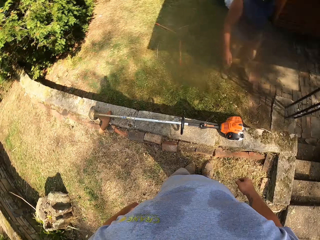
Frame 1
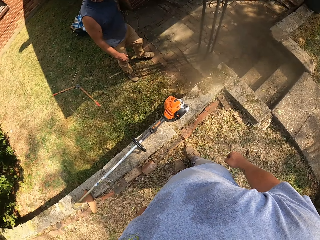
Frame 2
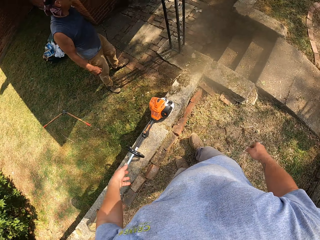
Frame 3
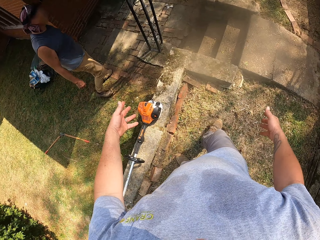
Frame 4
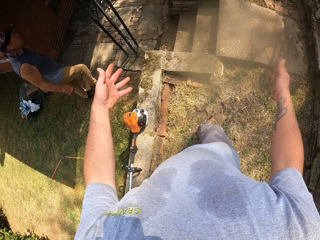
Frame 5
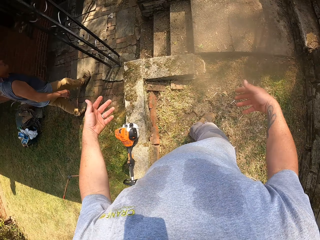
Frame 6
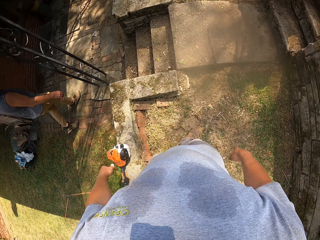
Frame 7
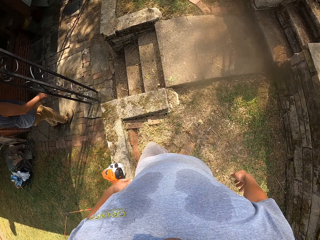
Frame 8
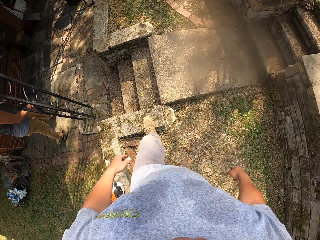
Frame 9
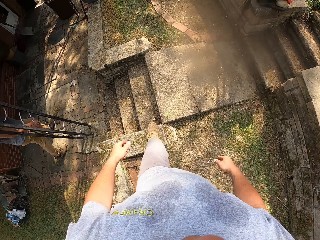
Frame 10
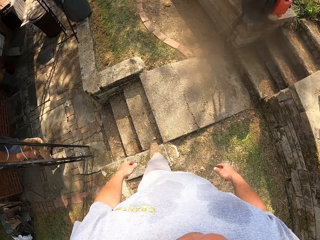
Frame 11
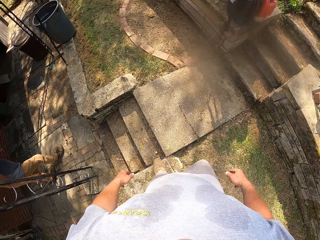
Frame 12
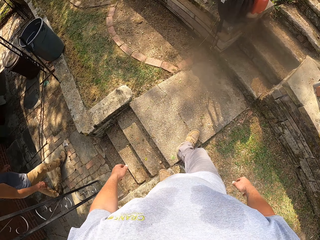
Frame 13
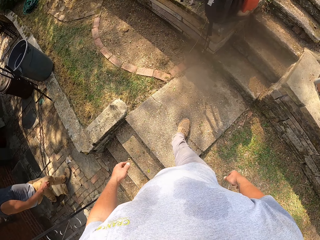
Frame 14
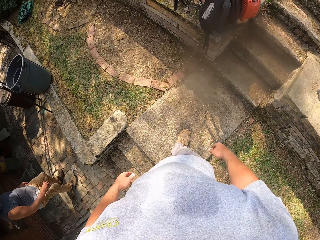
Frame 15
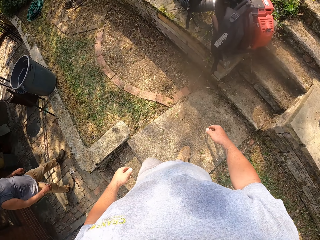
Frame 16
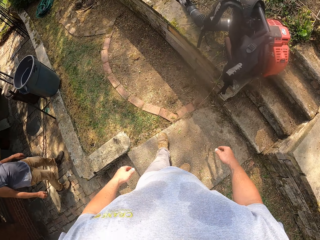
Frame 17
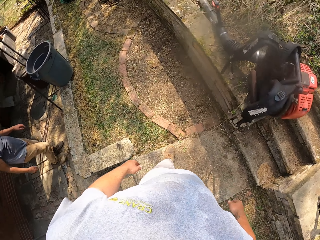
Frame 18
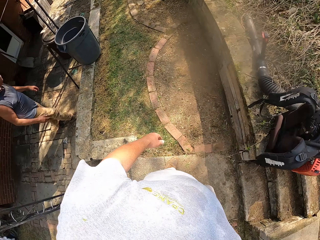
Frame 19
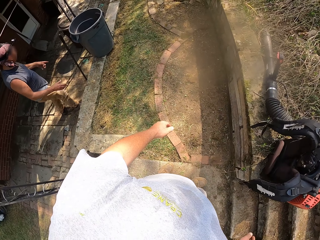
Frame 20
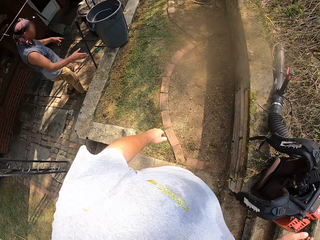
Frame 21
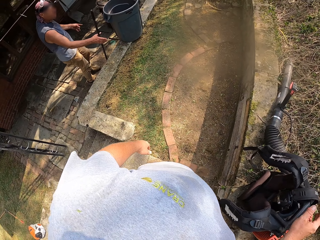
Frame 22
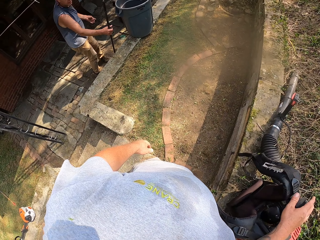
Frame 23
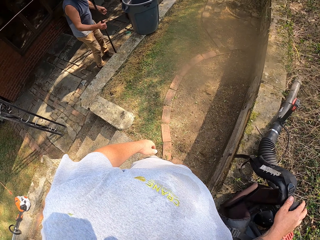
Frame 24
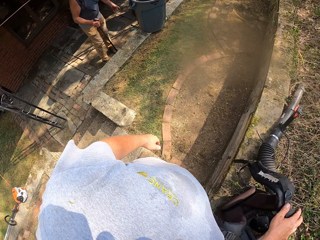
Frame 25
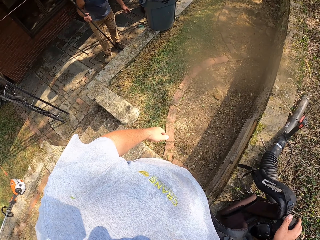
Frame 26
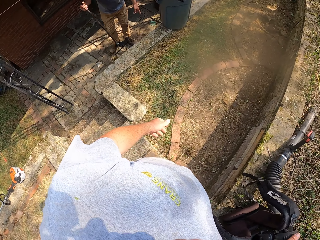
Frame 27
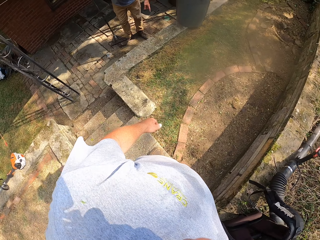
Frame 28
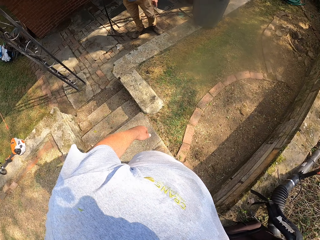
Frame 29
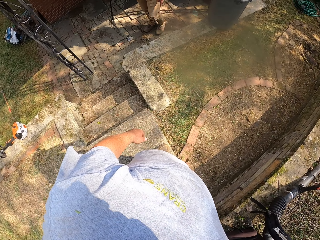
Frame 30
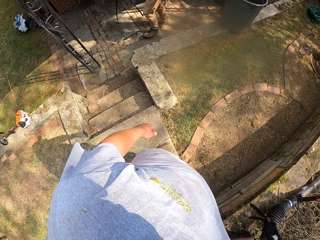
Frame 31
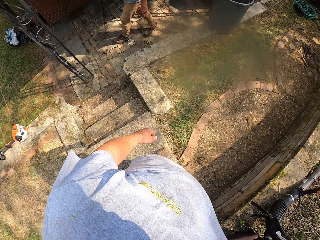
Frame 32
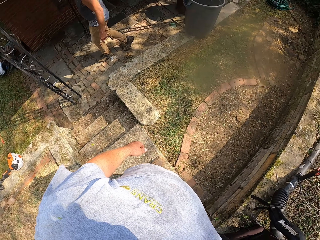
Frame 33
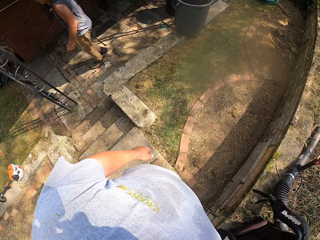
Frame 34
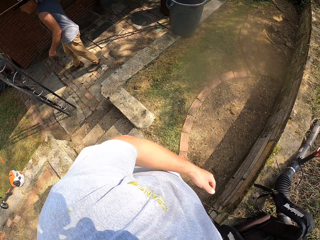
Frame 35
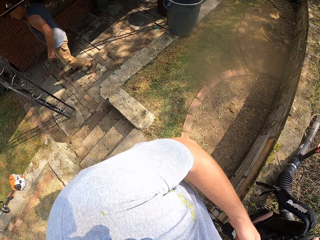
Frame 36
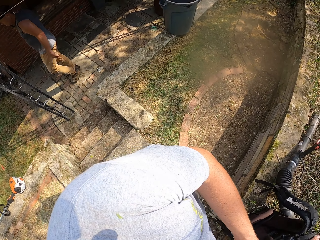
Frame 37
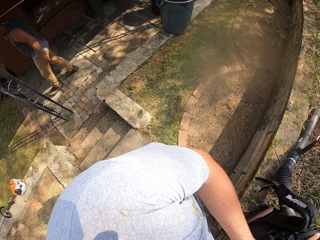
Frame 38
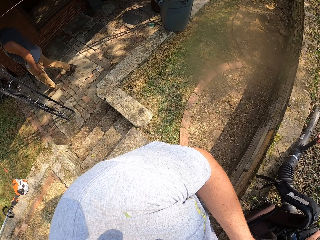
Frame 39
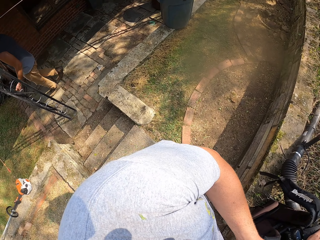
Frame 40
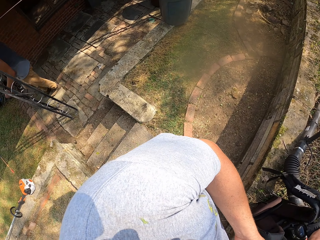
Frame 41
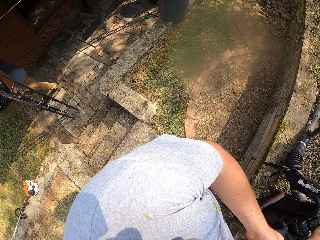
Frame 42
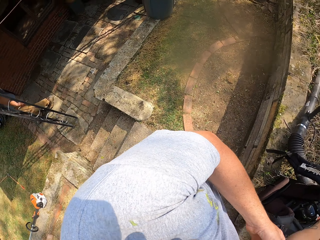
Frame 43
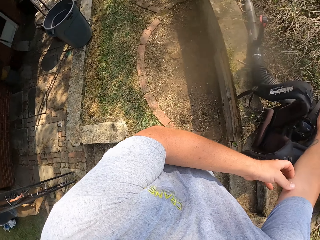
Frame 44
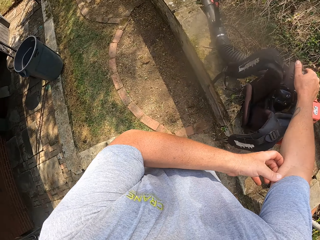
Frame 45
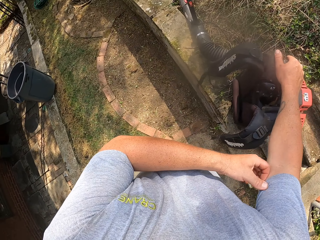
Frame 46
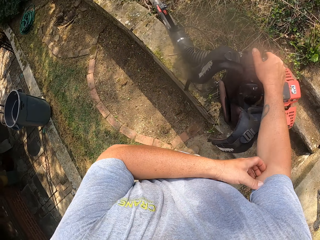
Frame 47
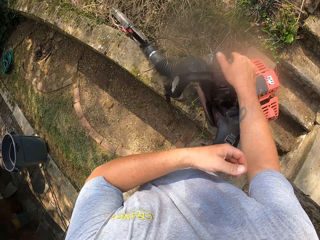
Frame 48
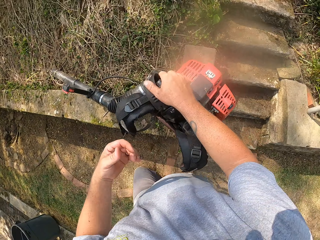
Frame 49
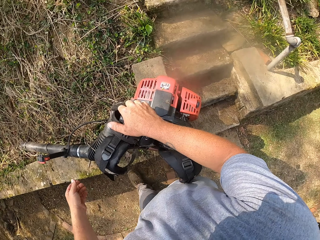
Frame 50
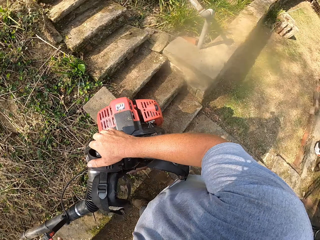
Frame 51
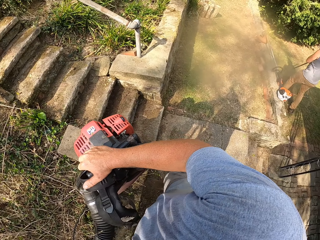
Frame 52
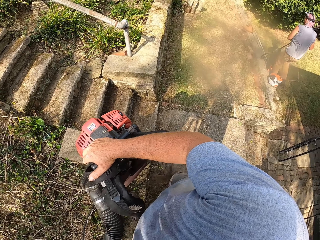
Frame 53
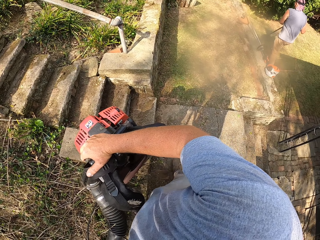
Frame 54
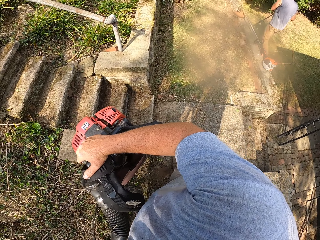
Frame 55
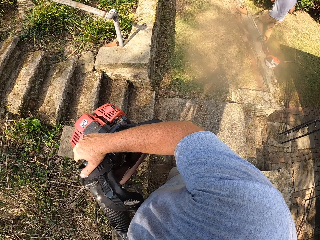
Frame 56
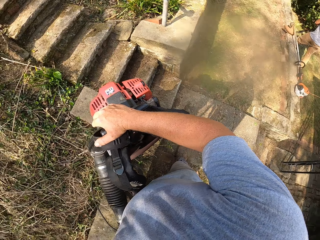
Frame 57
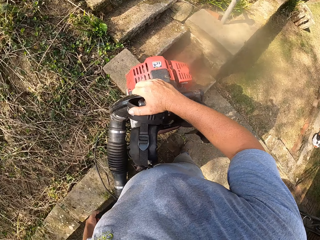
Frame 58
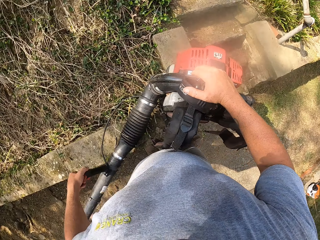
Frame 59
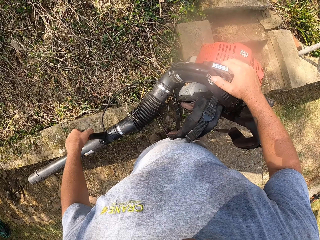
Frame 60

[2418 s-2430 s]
The camera wearer looks around. They walk around. They look around. They scratch the arm or hands. They touch something. They hold the leaf blower.
